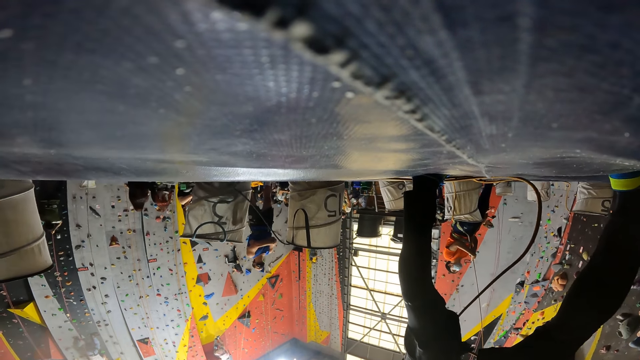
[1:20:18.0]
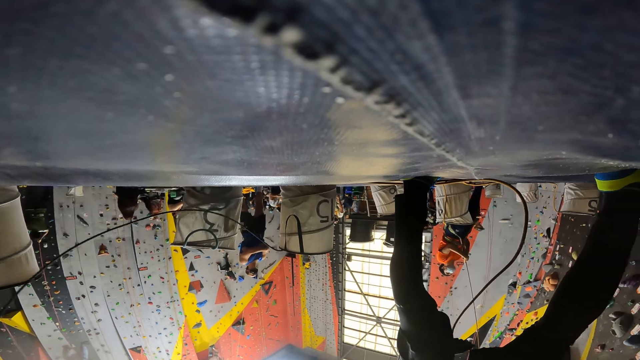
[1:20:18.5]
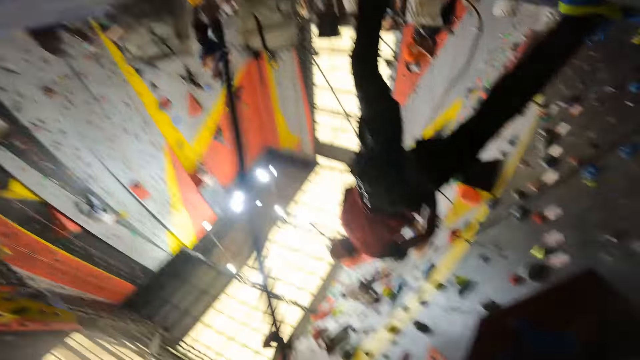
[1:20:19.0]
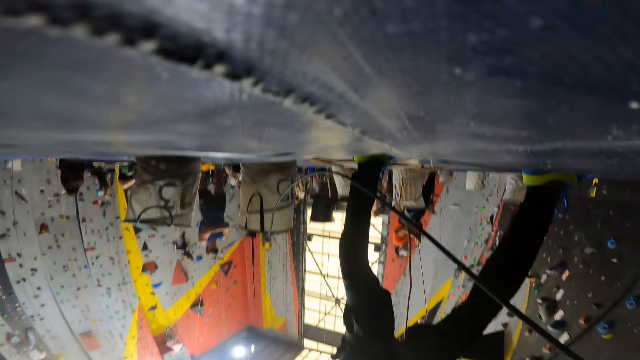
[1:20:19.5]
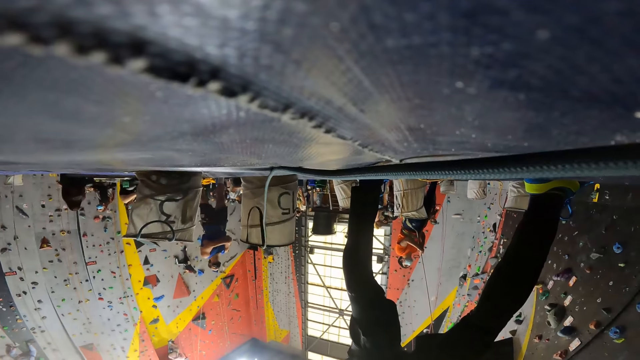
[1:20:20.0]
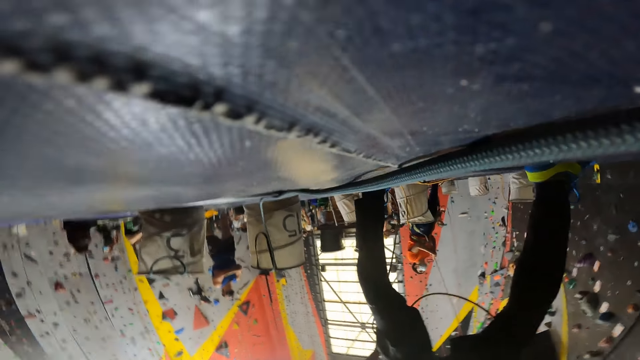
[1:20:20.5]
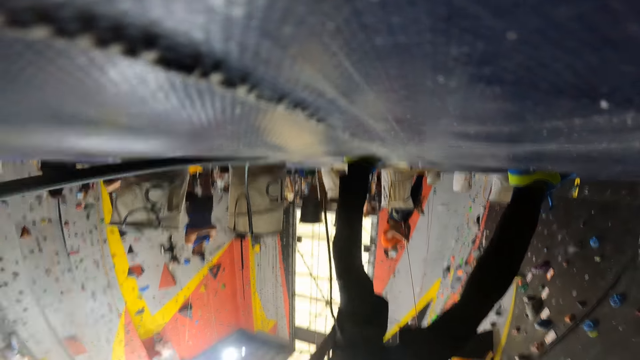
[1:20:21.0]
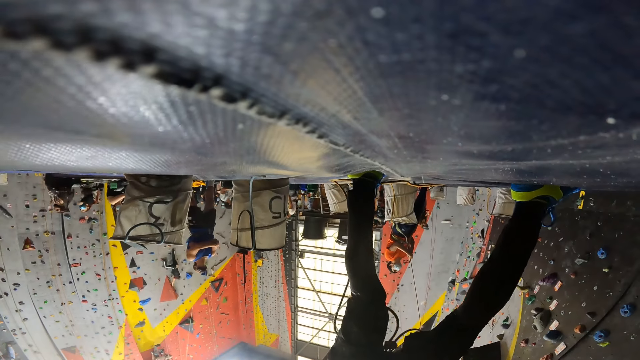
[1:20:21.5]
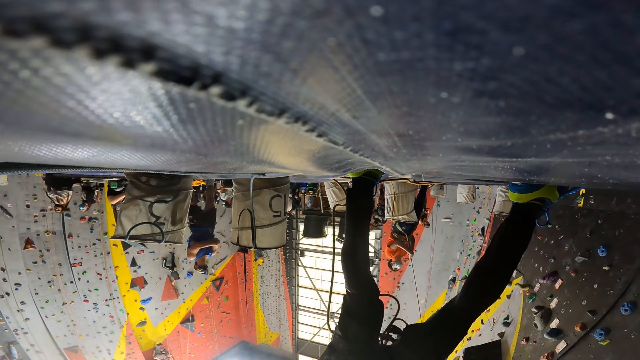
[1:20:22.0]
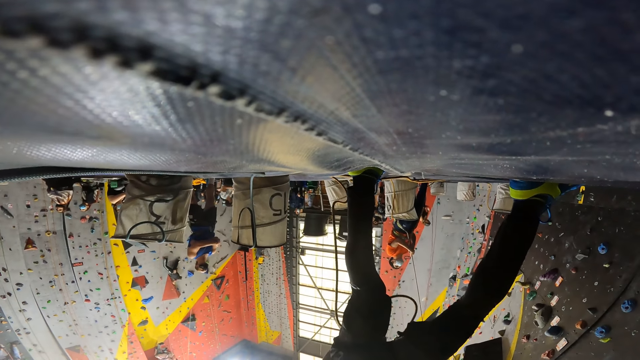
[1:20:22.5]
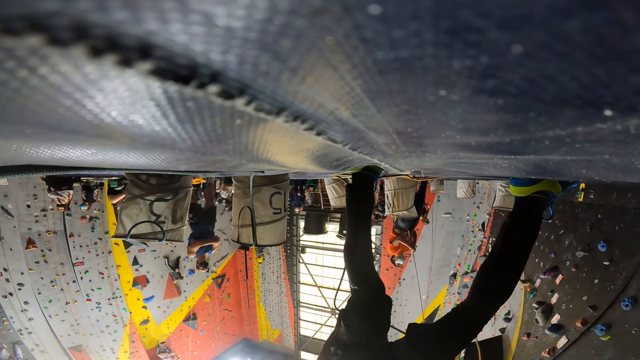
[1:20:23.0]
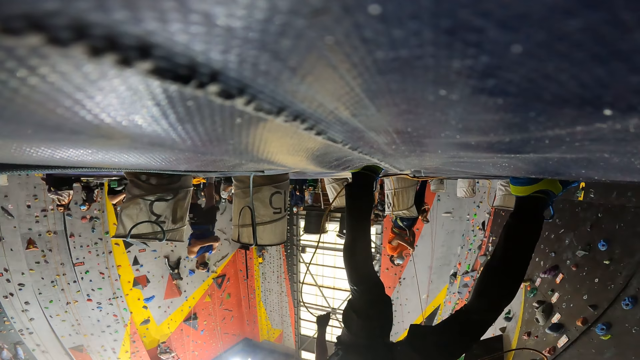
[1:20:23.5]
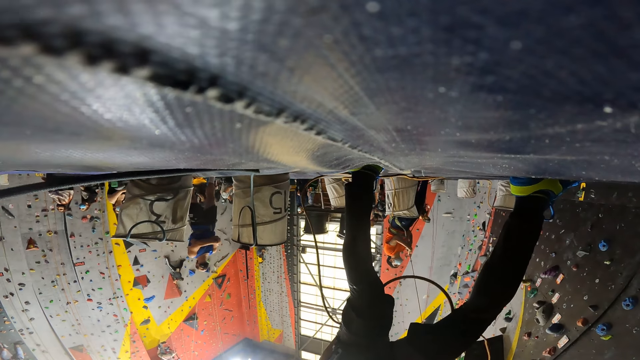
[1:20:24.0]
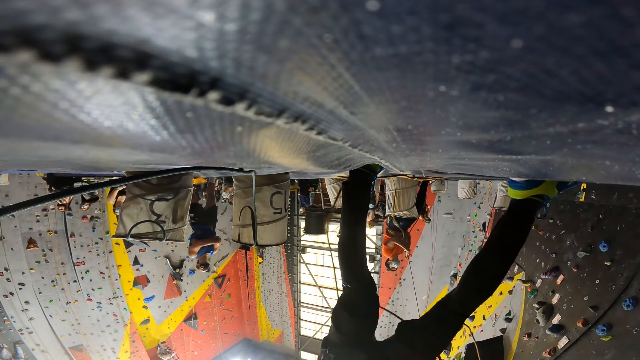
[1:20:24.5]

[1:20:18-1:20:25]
The camera wearer pulls a pipe.

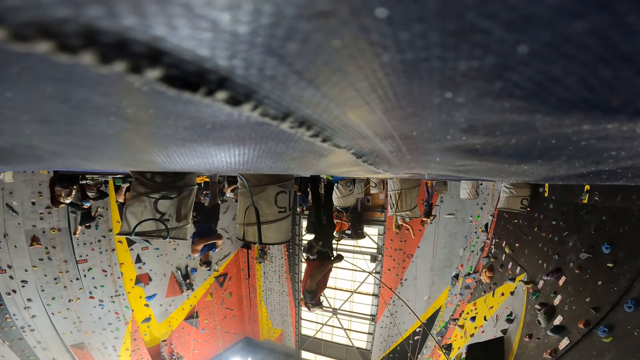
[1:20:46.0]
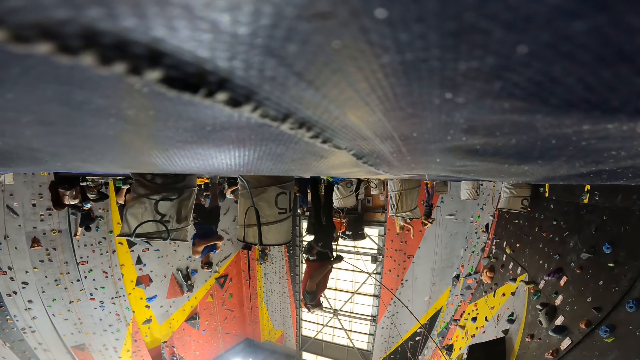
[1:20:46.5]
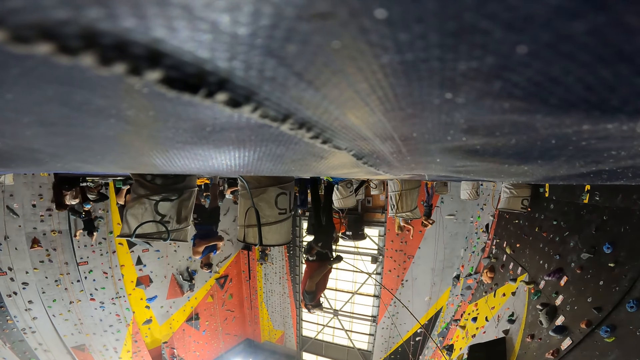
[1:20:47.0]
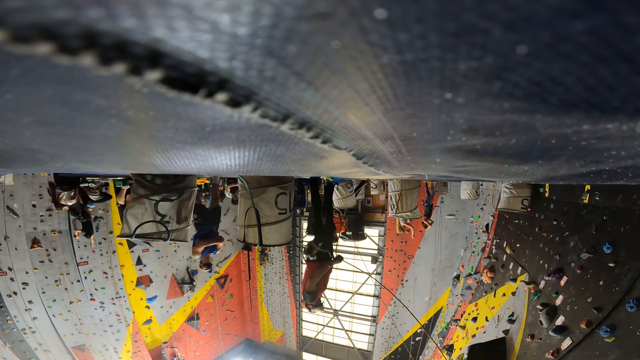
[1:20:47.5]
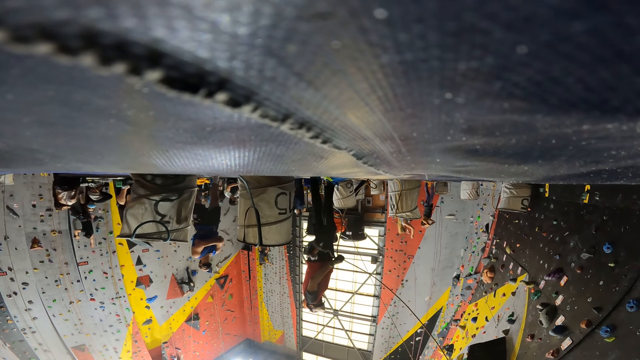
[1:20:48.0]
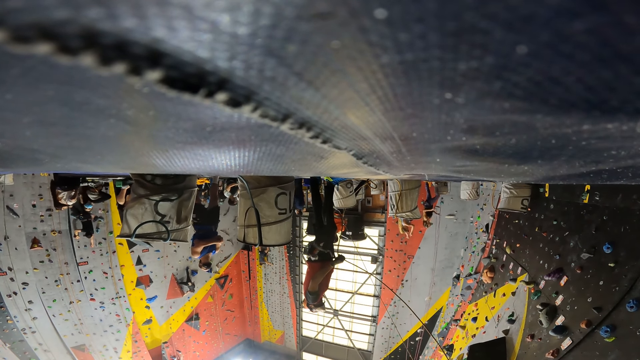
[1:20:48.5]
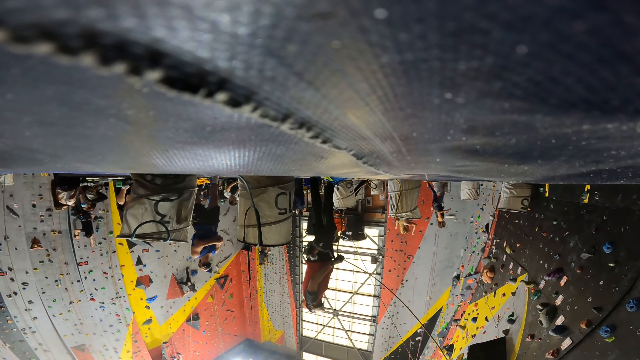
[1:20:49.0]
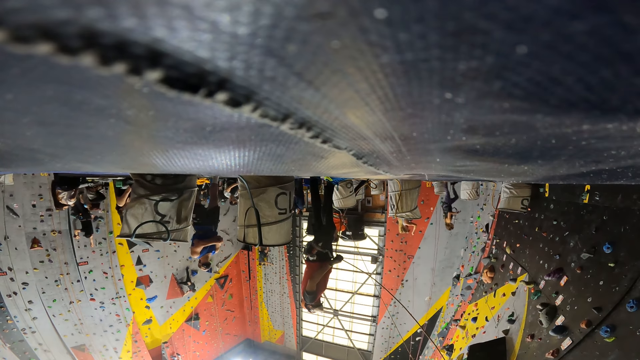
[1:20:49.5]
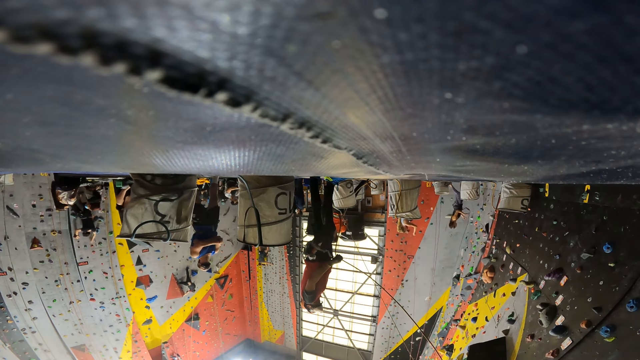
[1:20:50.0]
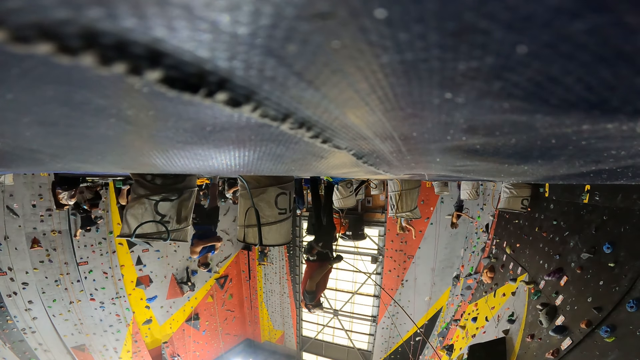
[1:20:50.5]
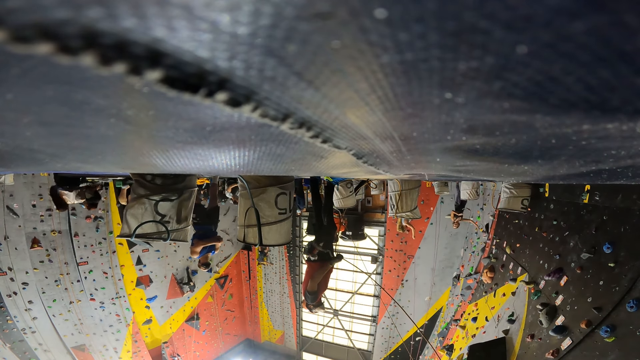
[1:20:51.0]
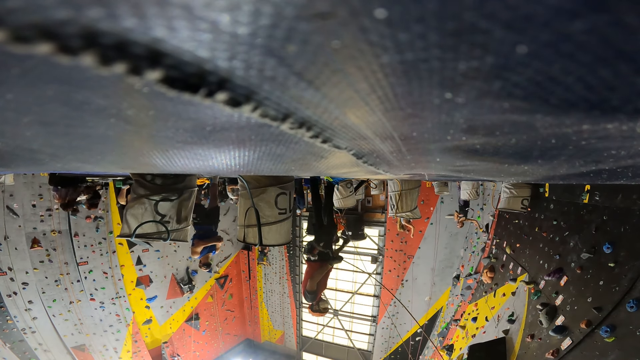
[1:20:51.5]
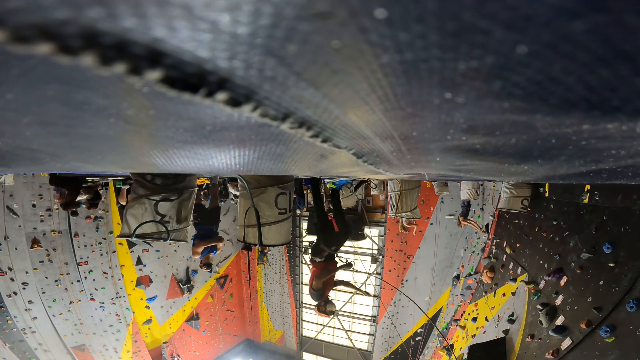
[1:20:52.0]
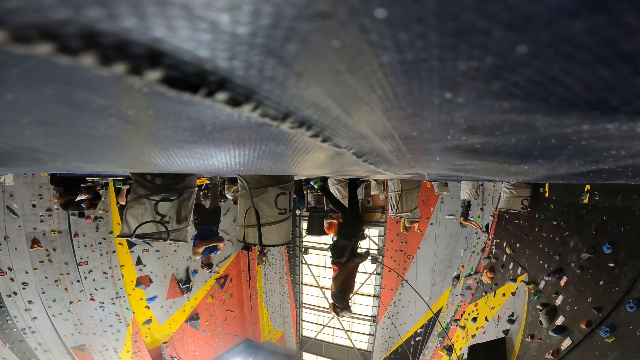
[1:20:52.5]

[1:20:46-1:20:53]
The camera wearer stops.

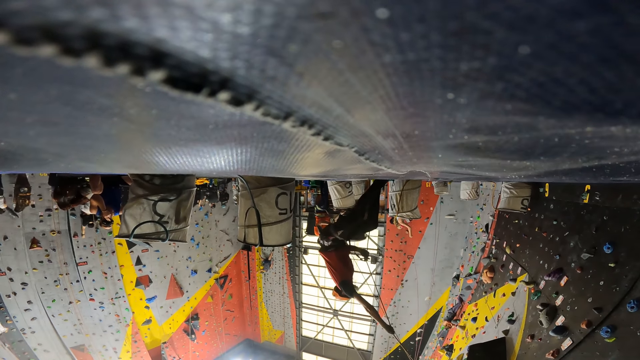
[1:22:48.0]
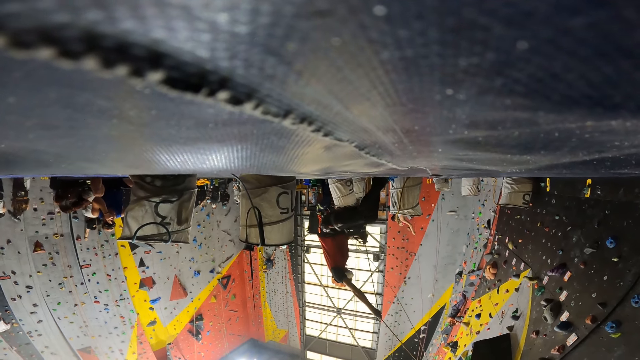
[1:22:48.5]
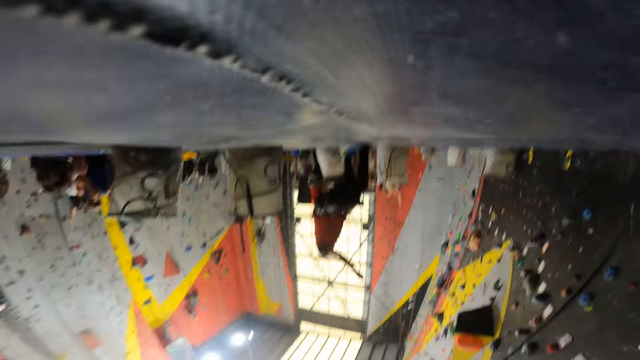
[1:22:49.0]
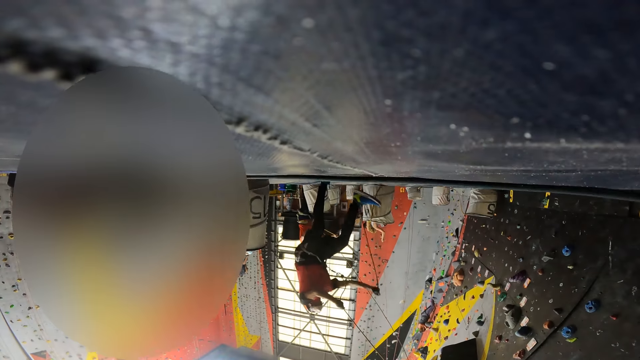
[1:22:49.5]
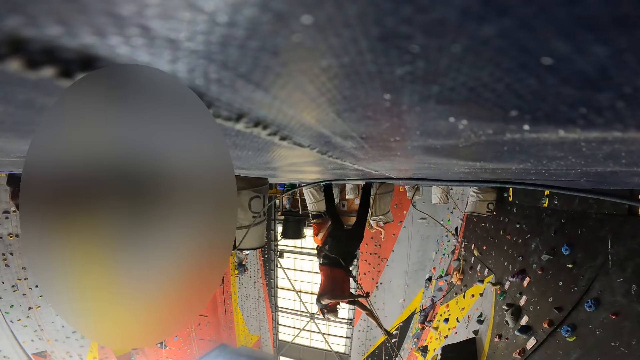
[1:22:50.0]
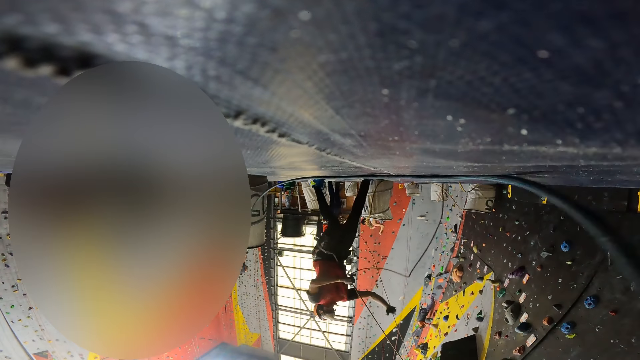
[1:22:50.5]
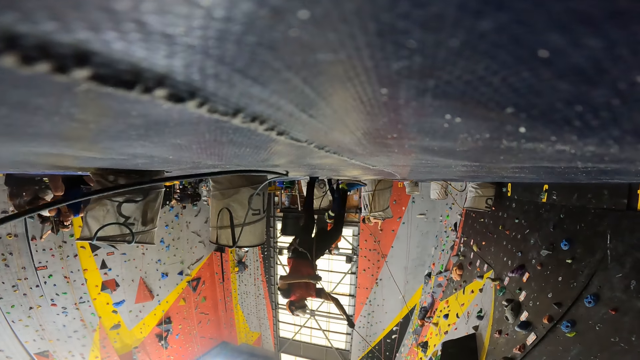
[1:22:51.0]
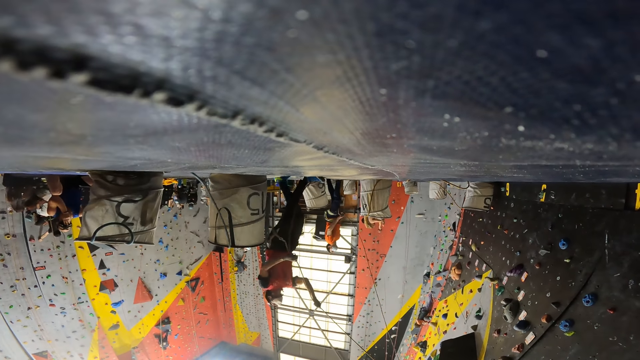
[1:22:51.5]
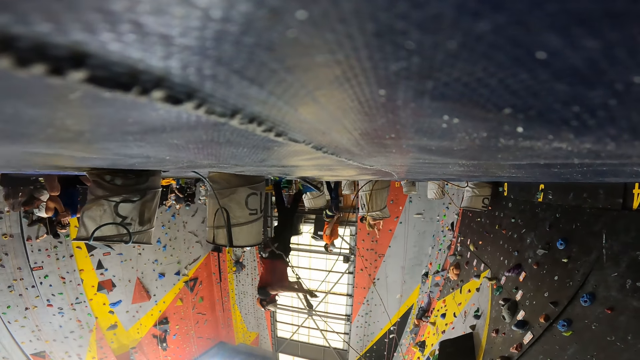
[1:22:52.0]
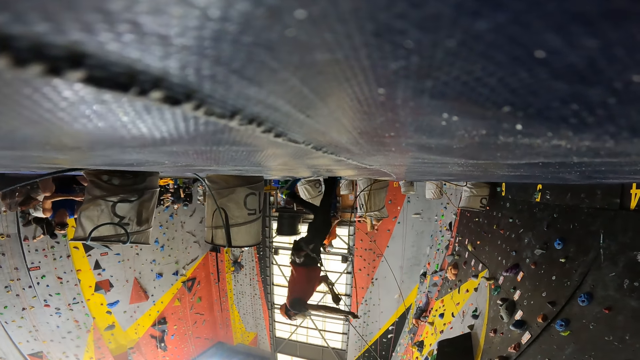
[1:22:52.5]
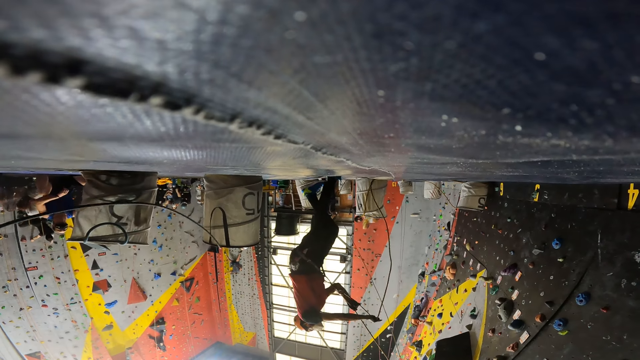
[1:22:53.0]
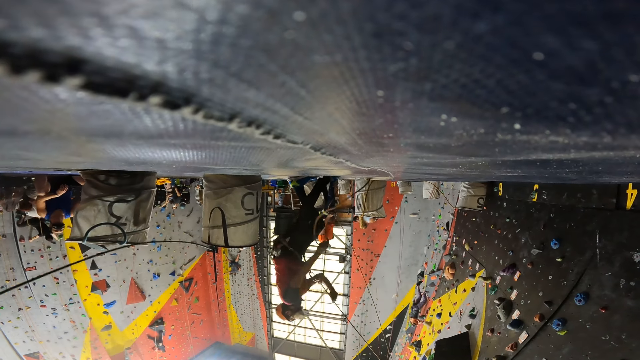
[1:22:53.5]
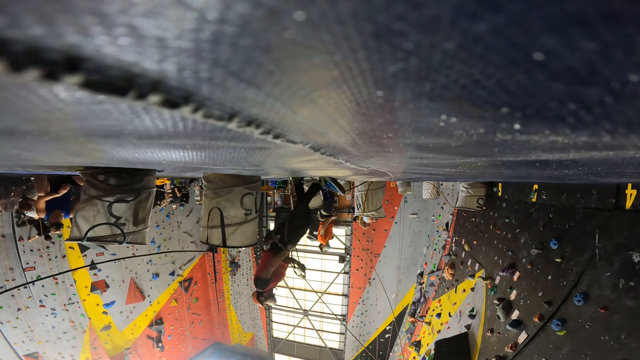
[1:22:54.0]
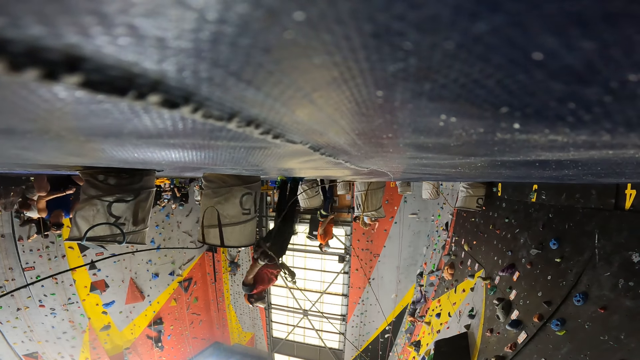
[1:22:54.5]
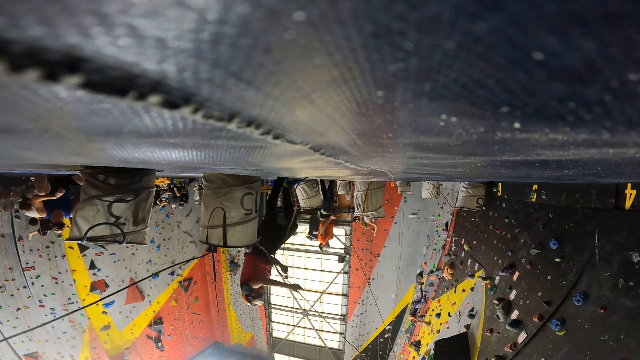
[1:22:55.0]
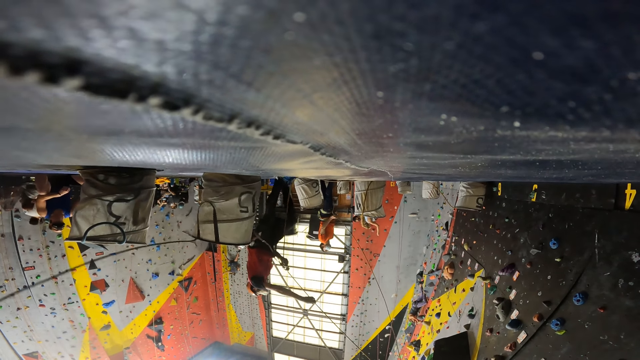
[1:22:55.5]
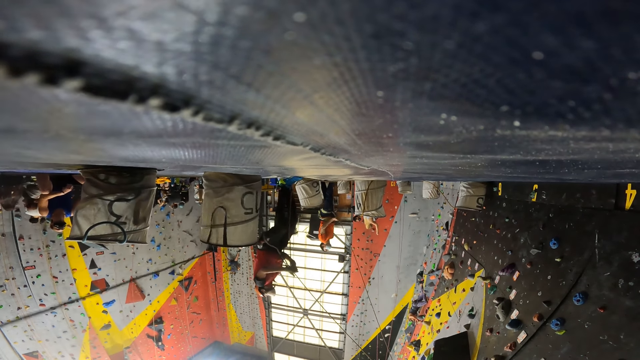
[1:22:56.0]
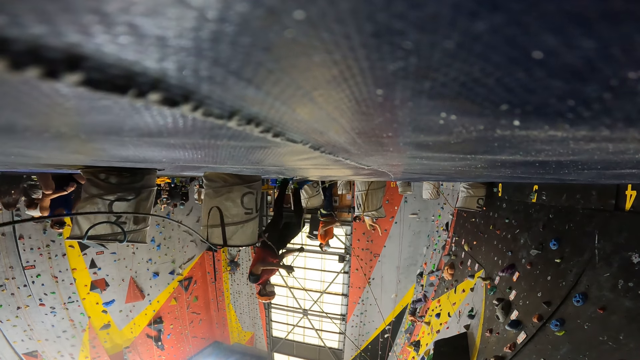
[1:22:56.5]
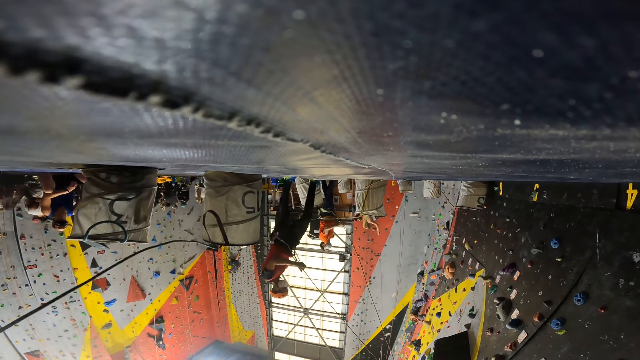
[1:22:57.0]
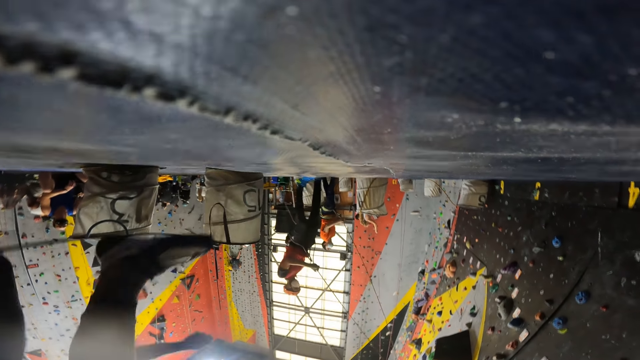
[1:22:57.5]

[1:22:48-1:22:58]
The camera wearer plays a climbing wall game.
